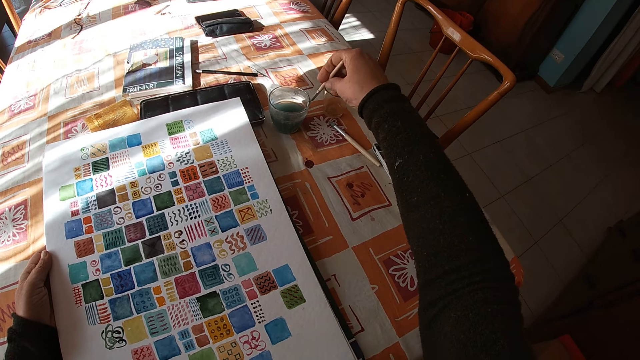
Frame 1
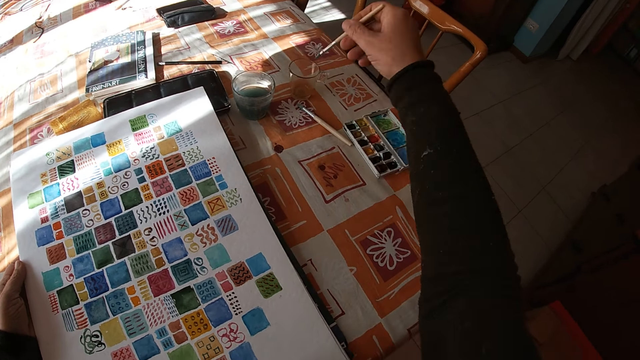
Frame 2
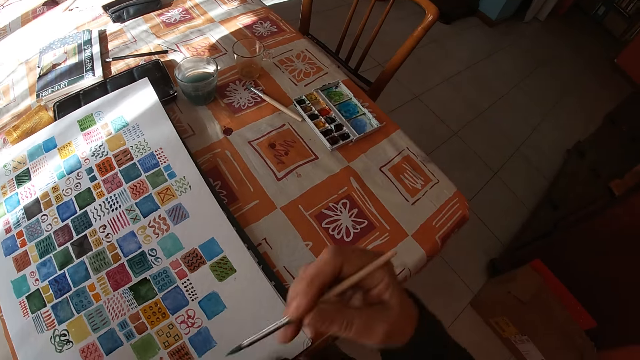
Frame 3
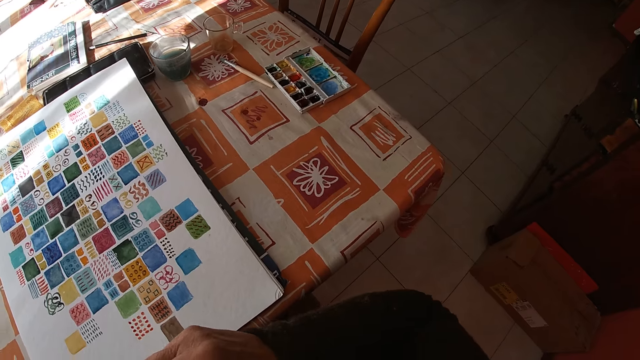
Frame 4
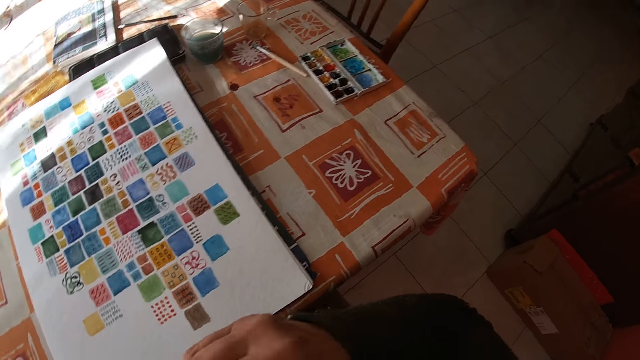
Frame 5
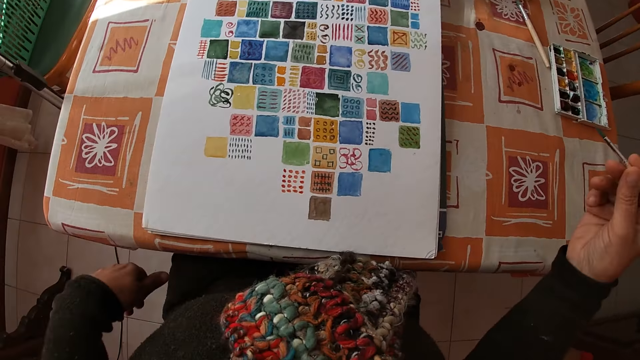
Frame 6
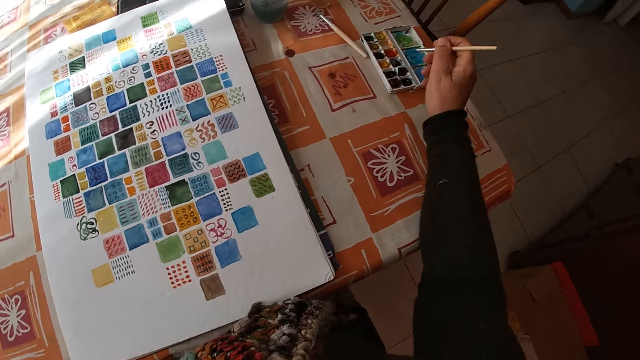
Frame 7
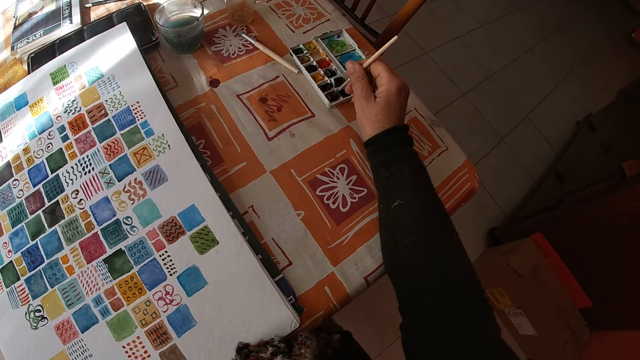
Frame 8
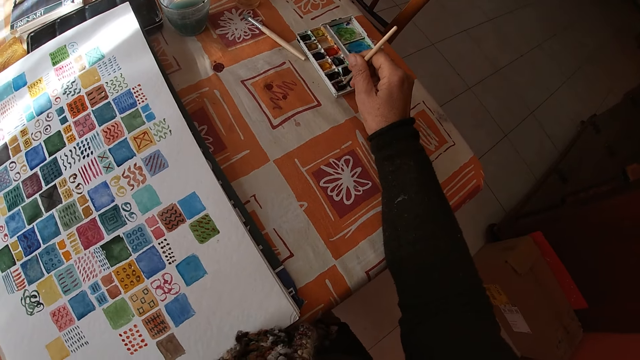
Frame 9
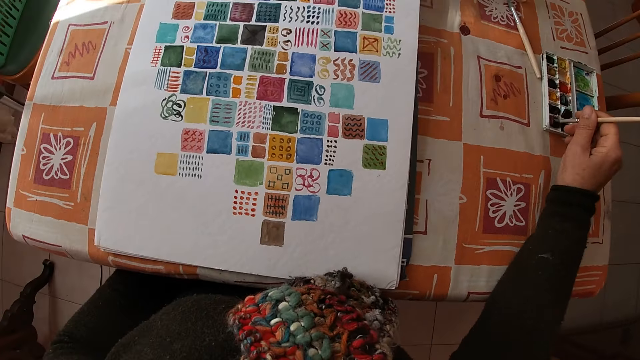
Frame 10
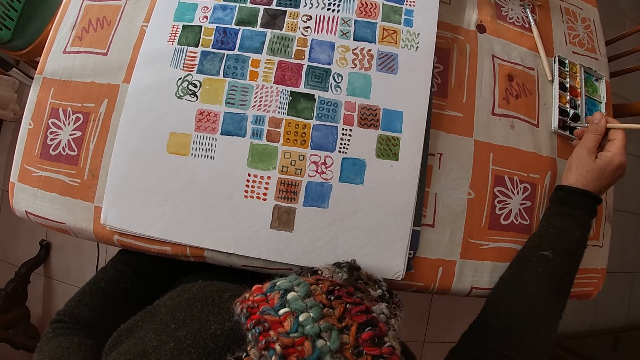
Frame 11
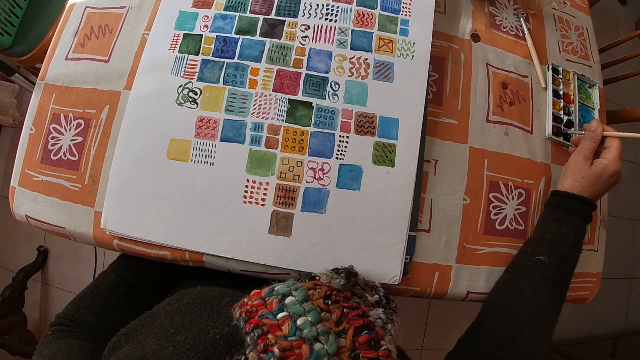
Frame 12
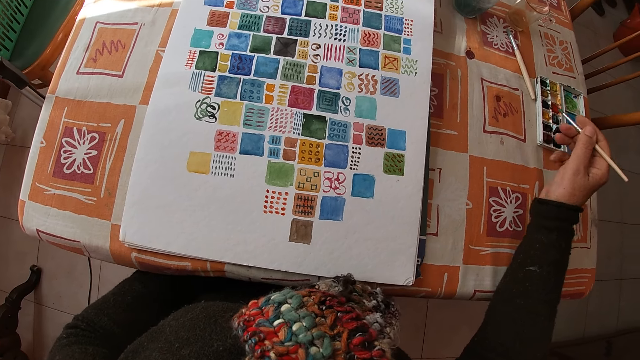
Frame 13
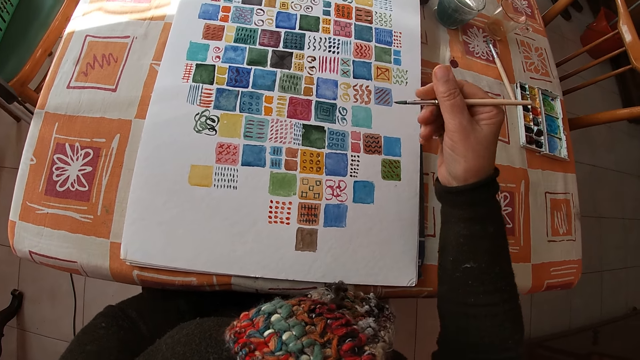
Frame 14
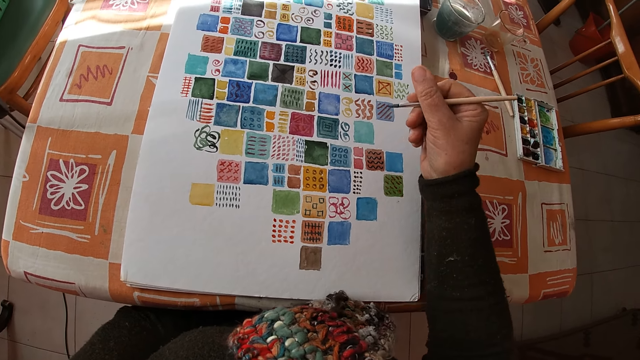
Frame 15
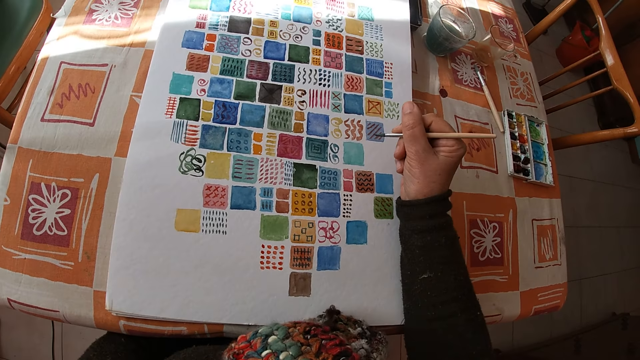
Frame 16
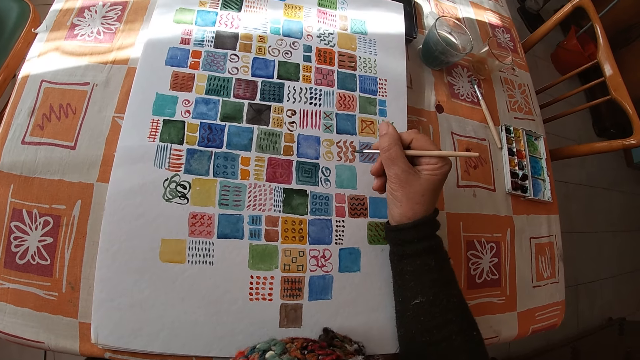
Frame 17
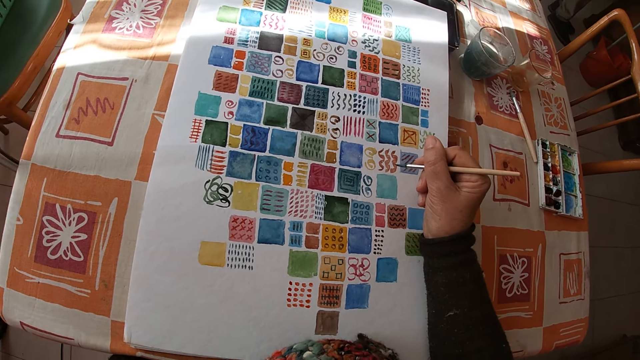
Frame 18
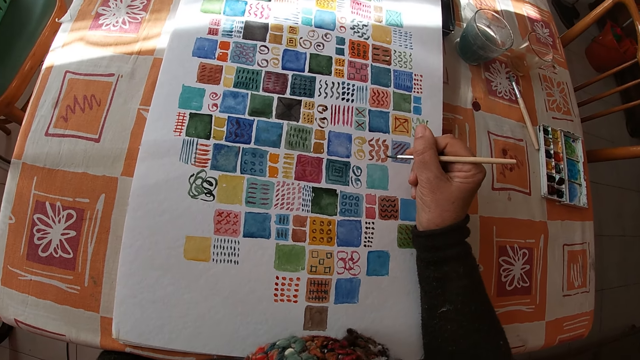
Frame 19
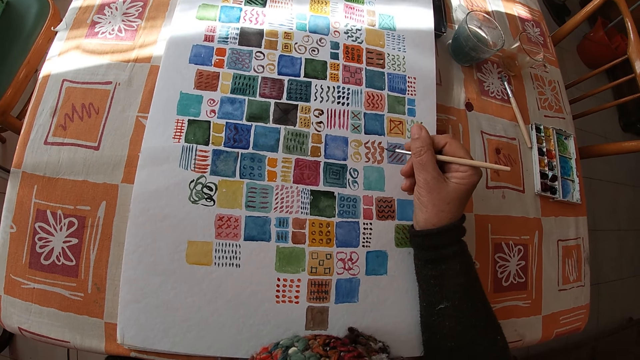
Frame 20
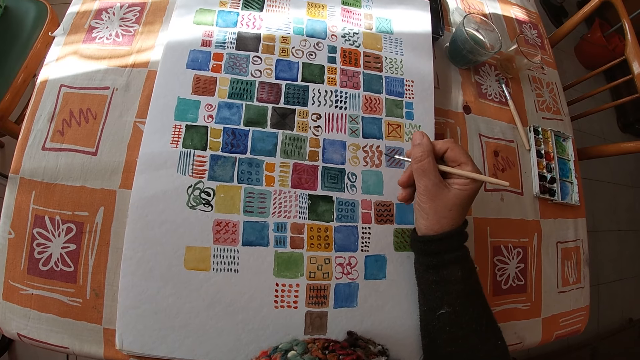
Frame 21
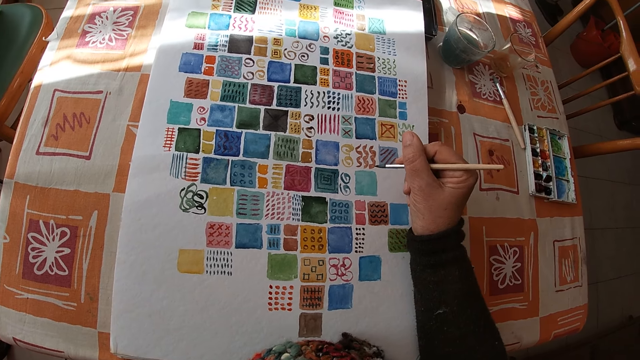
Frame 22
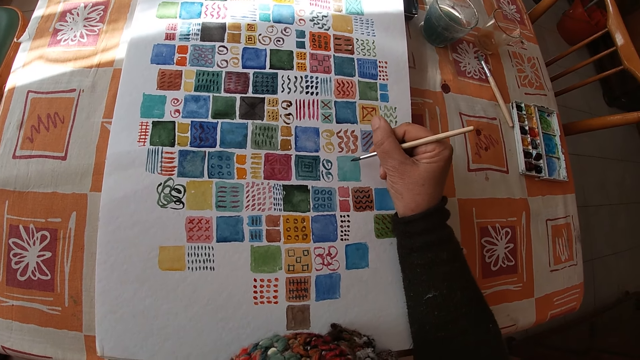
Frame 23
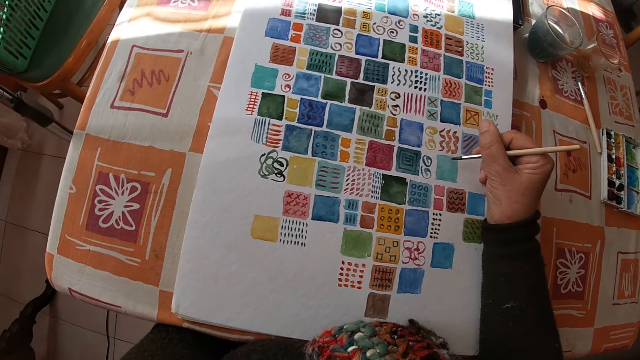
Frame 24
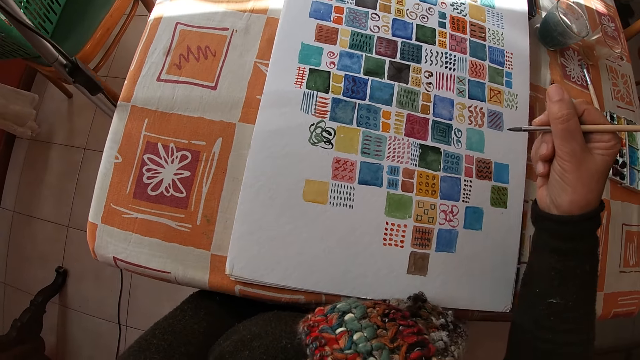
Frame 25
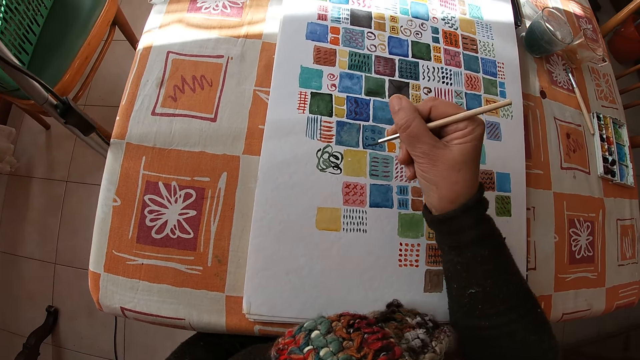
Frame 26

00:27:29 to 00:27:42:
The camera wearer rubs the paintbrush against the glass. She holds the paintbrush with both hands. She puts the left hand under the table. She dips the paintbrush into the color palette on the table with her right hand. She applies the paint on the paintbrush. She looks at the drawing, holds the paintbrush and looks at the drawing. She paints on the canvas pad on the table with the paintbrush in her right hand.

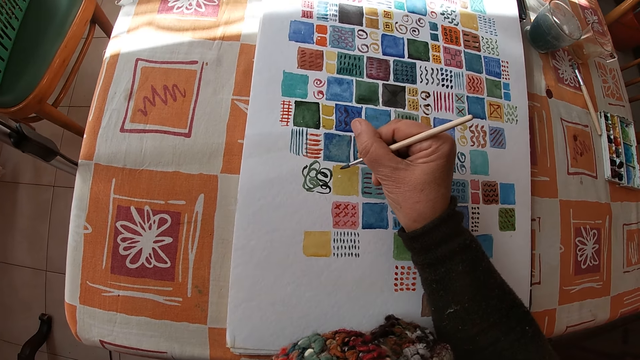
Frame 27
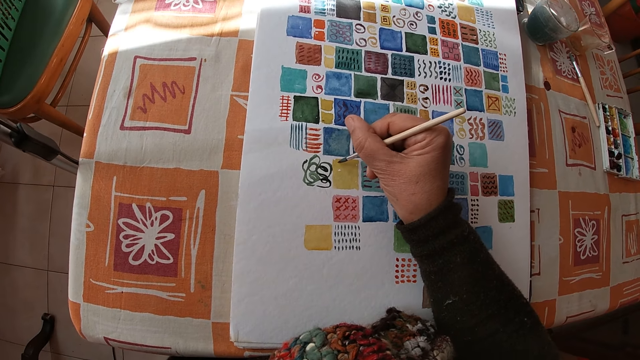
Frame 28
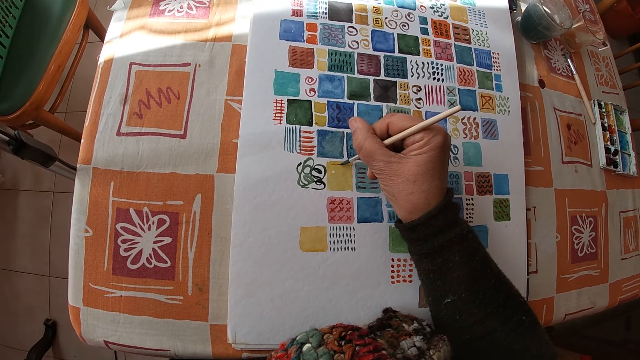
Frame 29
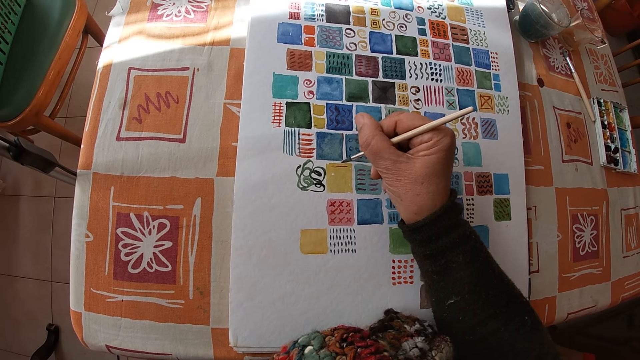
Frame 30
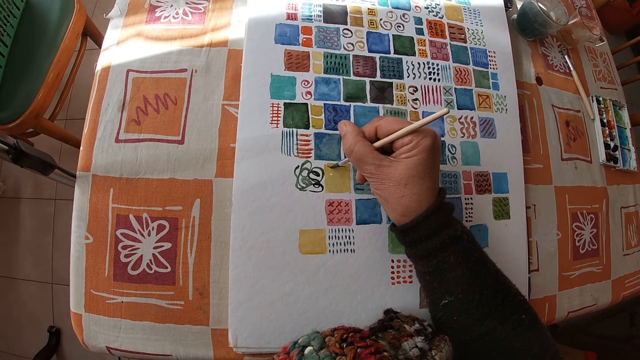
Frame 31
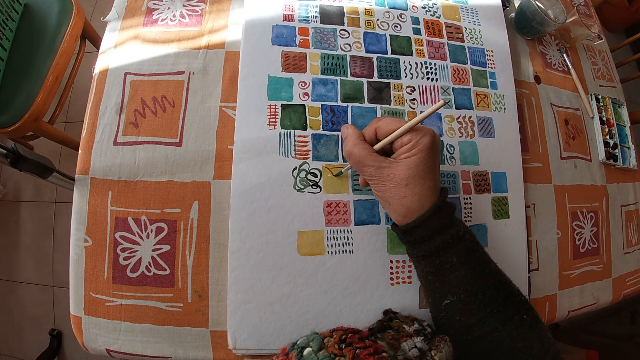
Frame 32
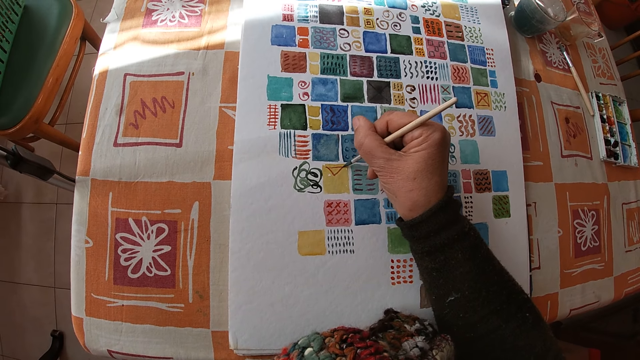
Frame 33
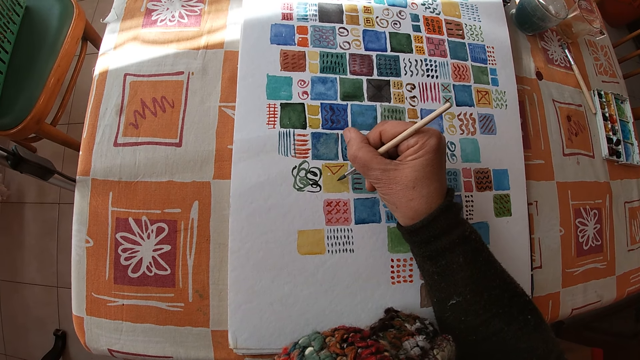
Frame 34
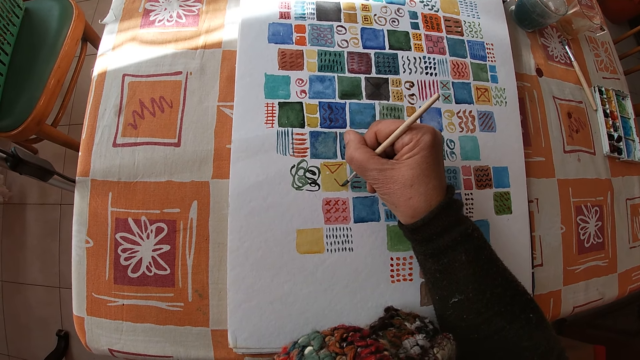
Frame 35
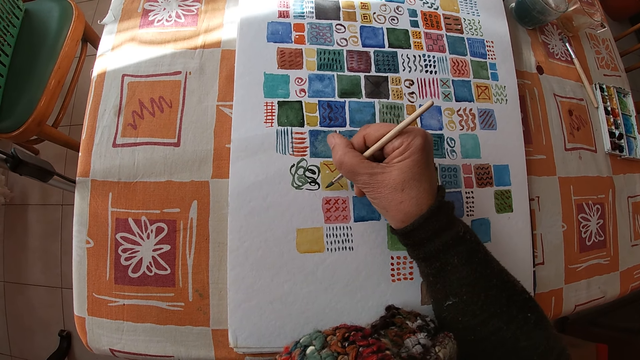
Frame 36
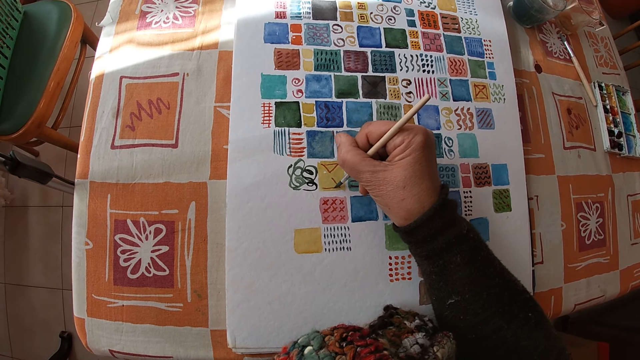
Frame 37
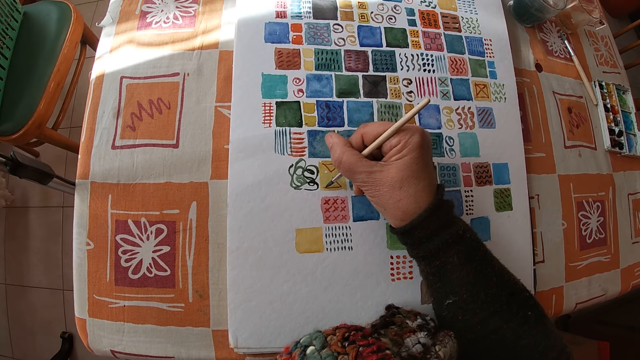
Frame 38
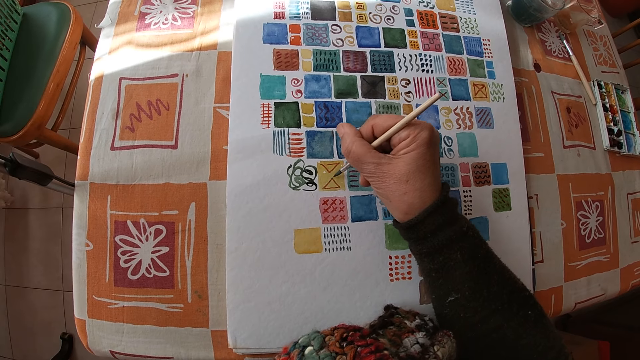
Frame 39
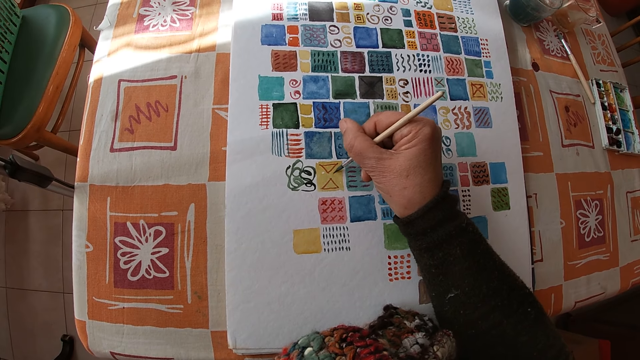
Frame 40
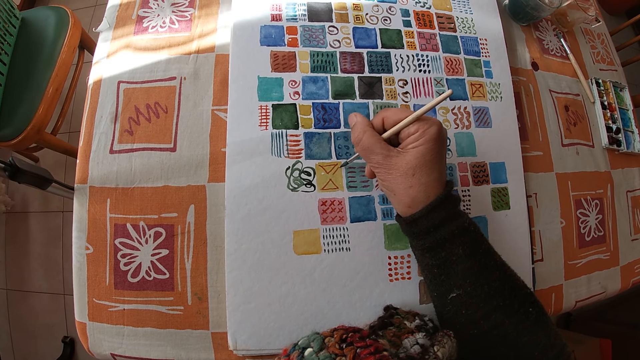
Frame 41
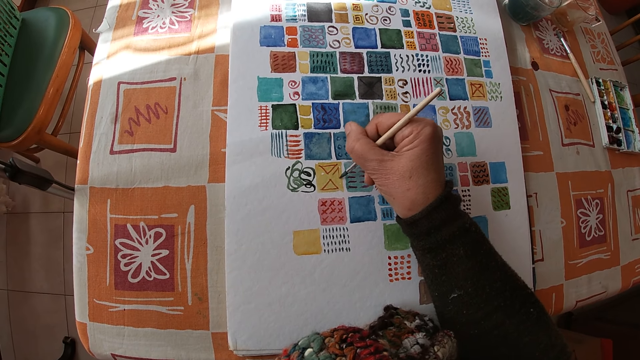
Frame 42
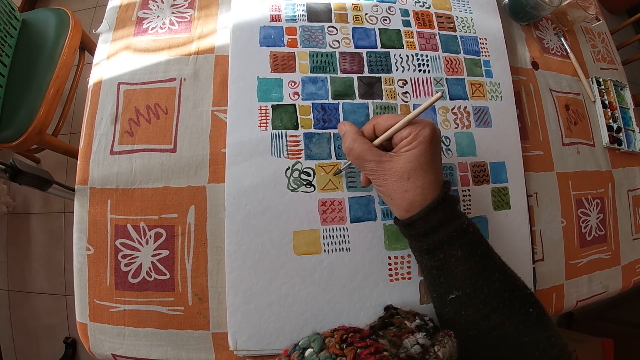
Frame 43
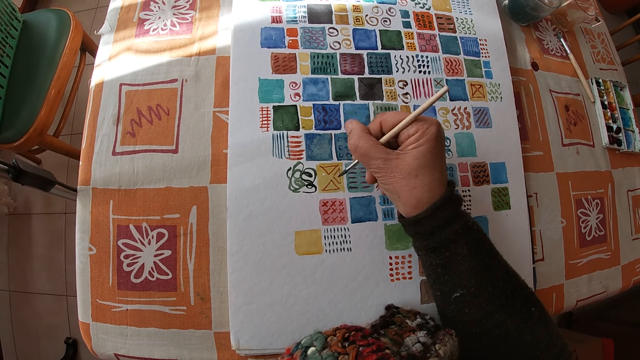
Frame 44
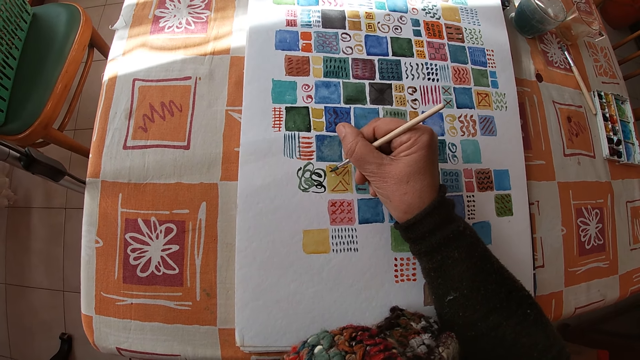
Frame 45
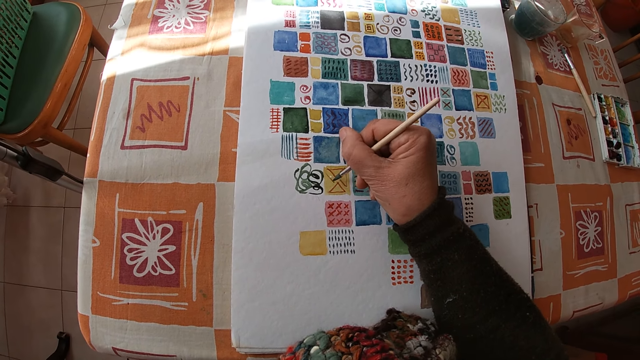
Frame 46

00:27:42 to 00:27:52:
The camera wearer paints the drawing.
